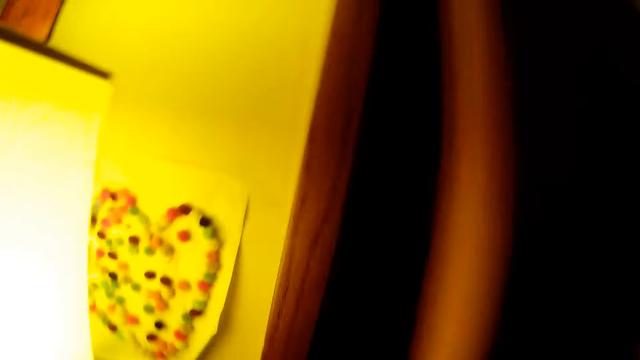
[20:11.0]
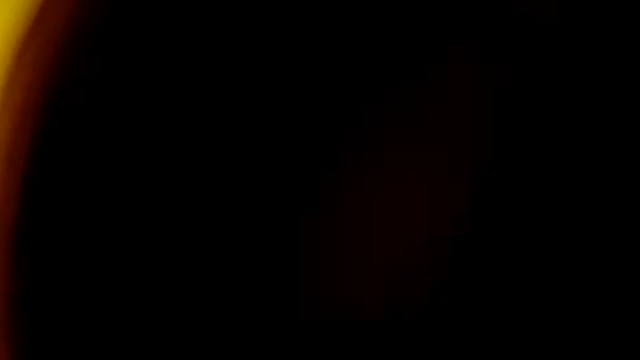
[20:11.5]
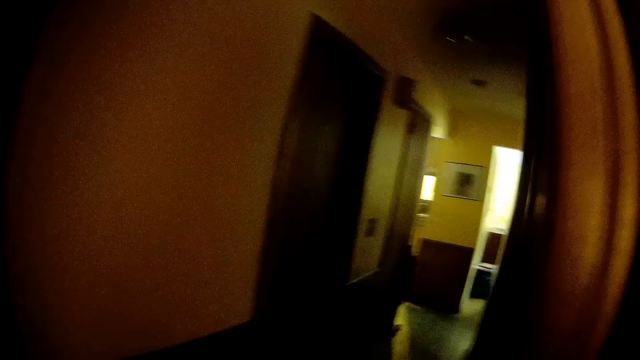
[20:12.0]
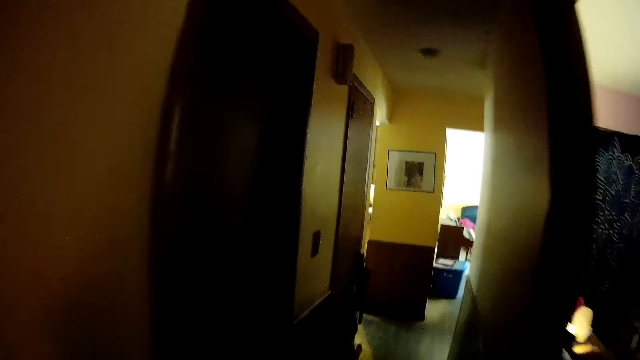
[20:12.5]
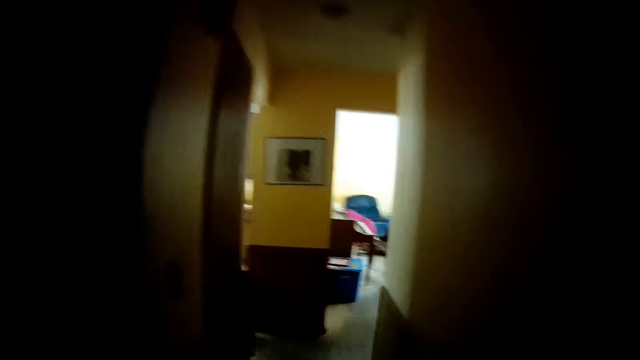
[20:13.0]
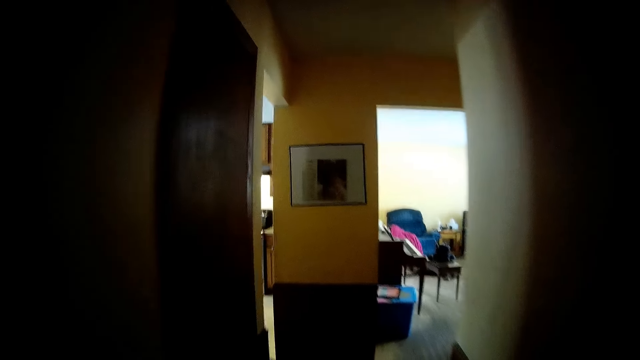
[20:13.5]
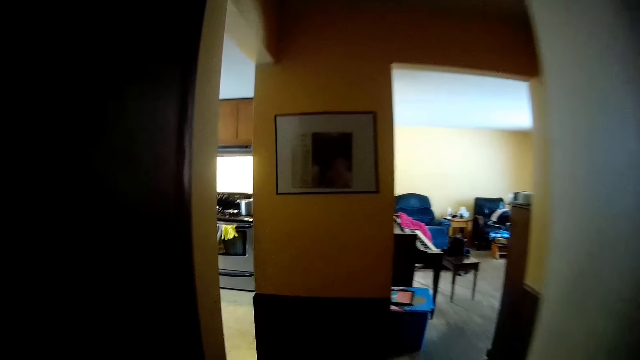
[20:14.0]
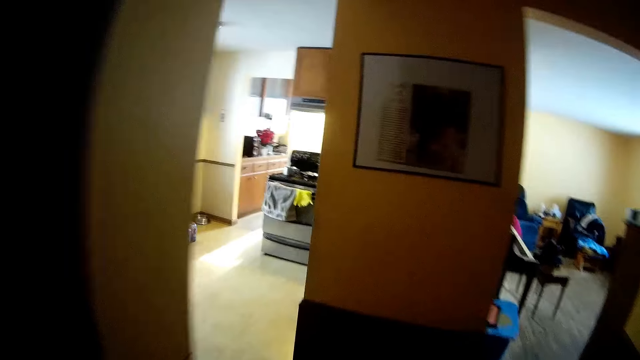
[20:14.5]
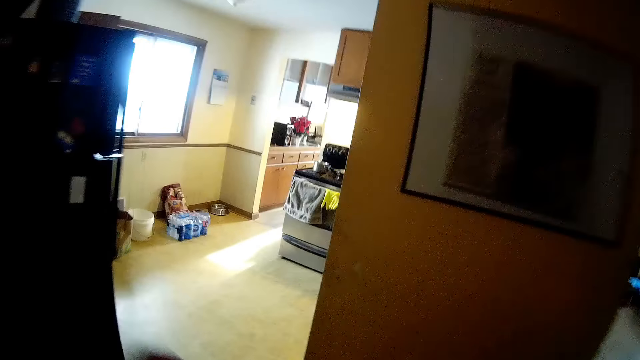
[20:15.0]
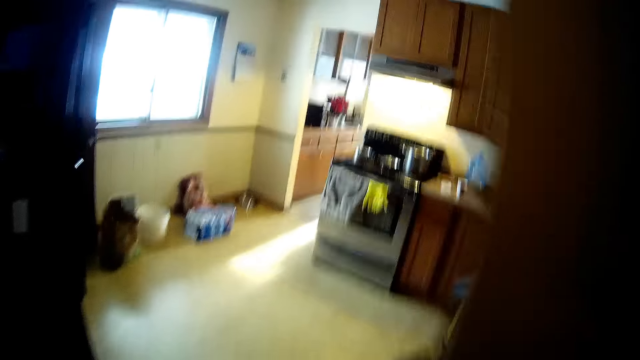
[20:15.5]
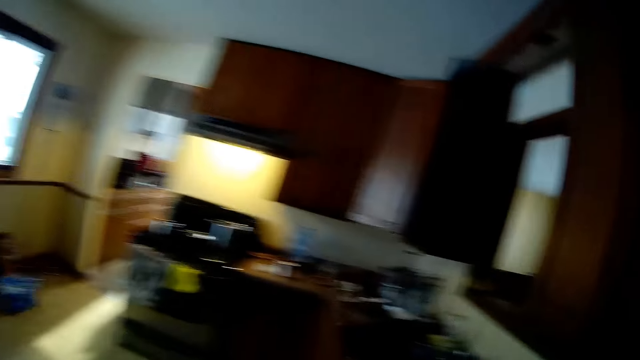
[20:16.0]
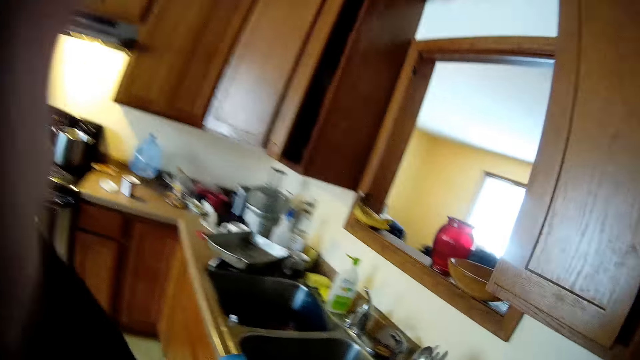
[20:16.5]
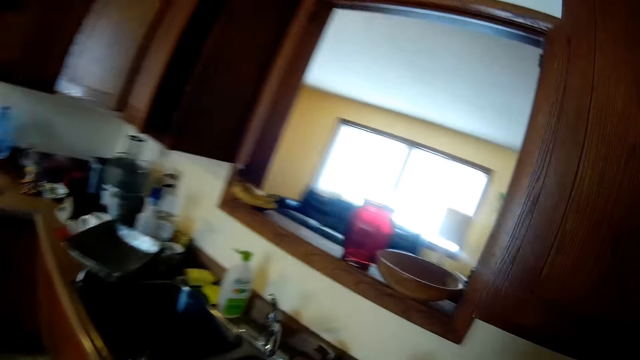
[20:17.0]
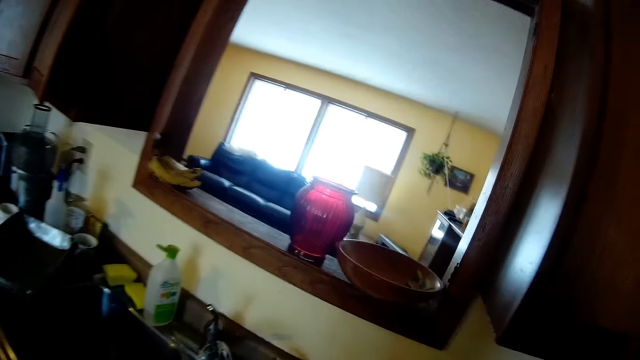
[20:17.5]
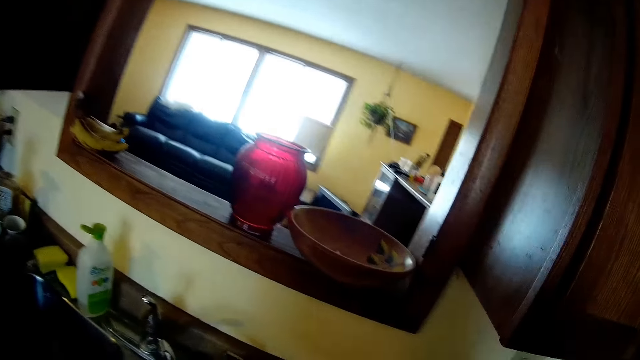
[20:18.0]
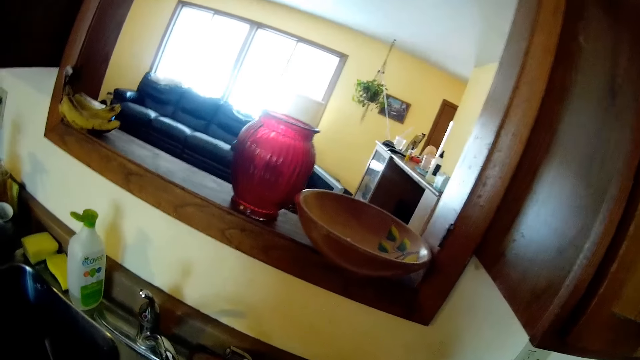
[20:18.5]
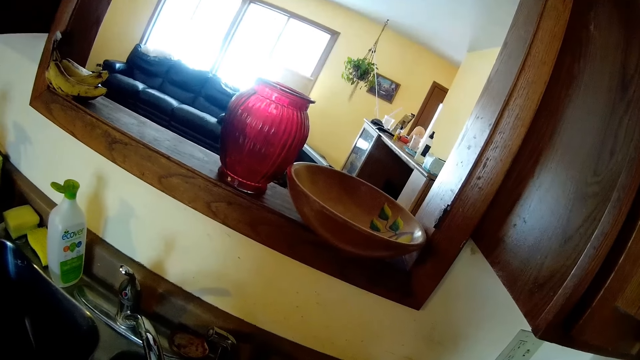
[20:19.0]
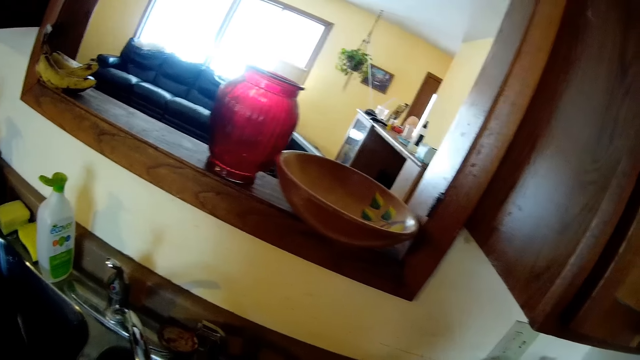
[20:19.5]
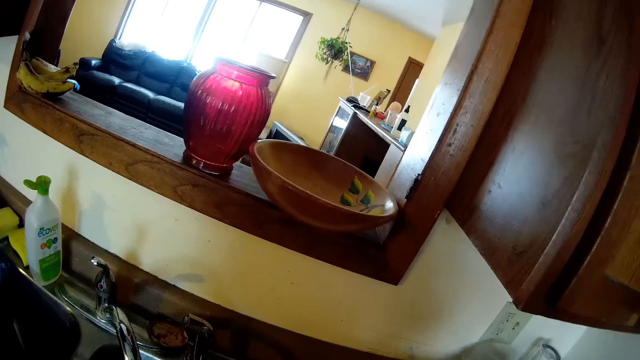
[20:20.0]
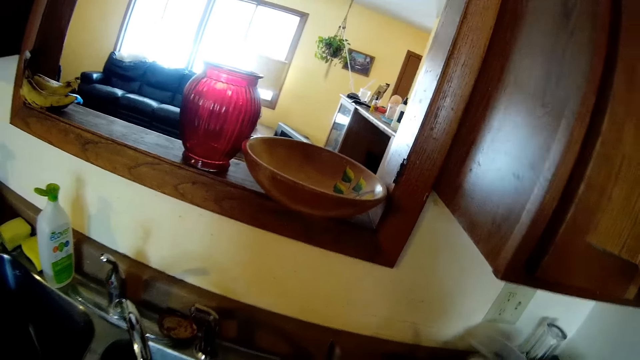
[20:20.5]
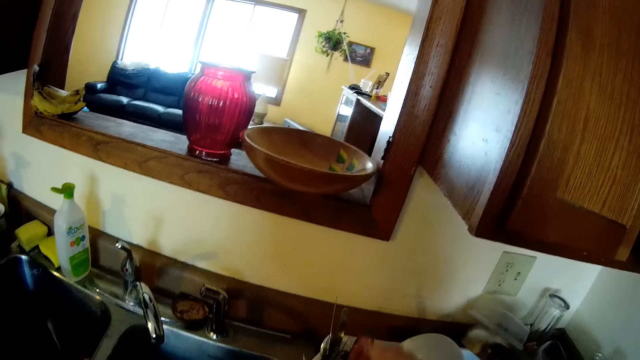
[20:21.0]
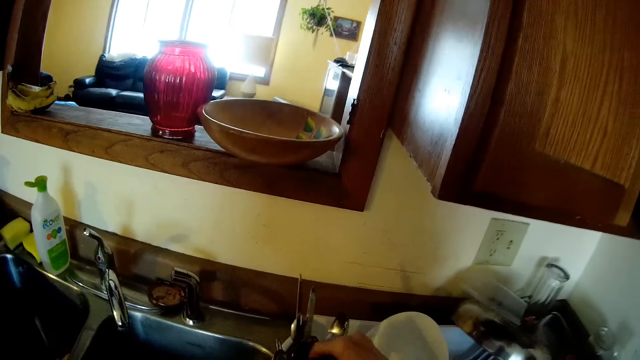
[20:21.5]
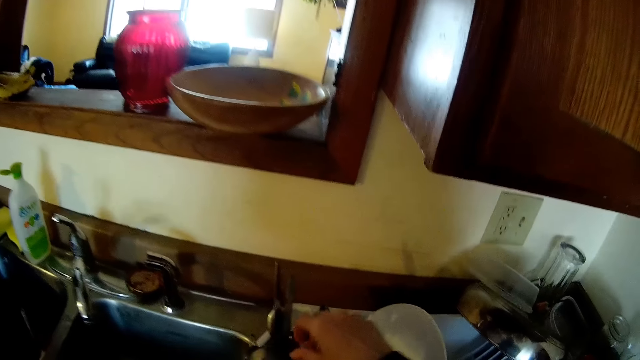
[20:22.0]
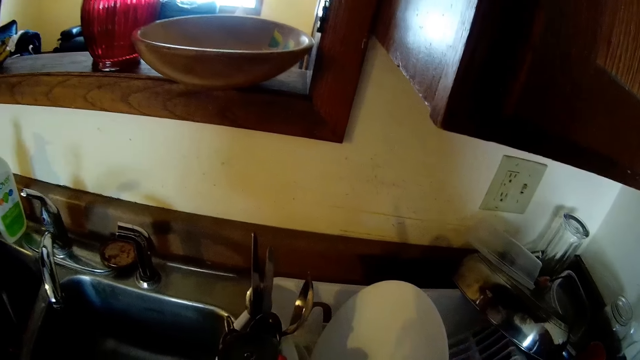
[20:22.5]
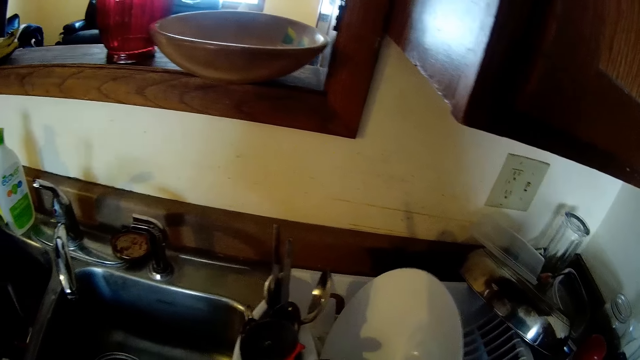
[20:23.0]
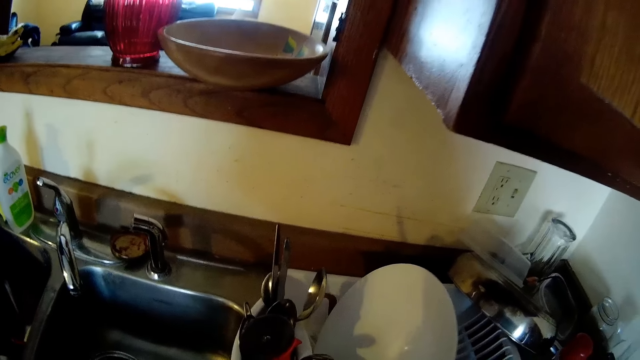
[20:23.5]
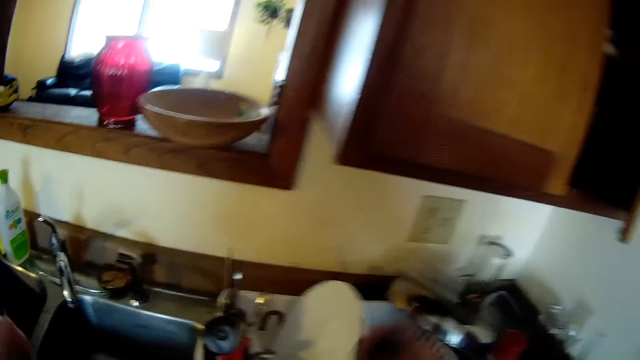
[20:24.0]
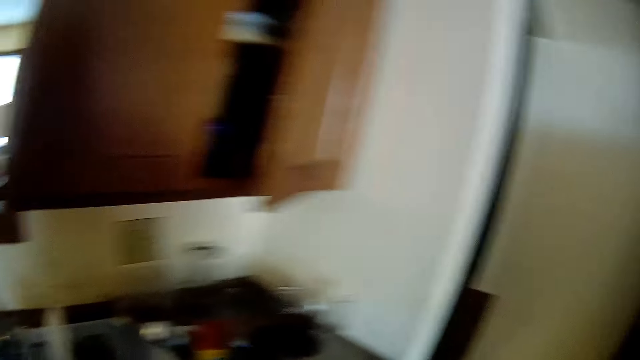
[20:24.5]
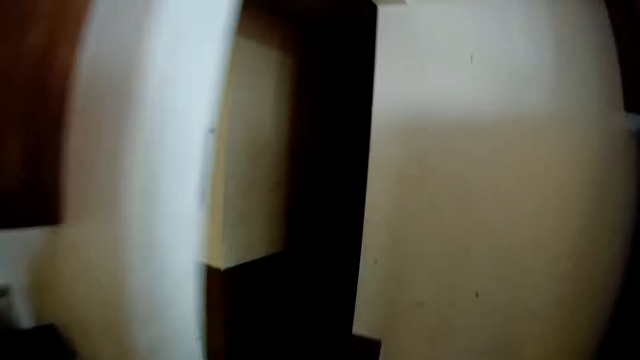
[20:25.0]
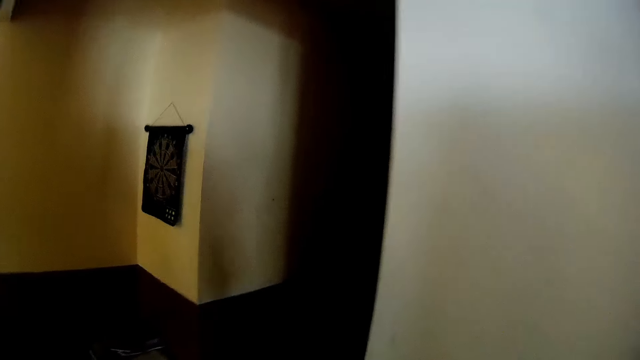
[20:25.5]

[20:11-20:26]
The camera wearer opens the door with her right hand. She walks around. She walks into a kitchen. She adjusts the camera on her head with her left hand. She picks up a spoon with her right hand from a container.

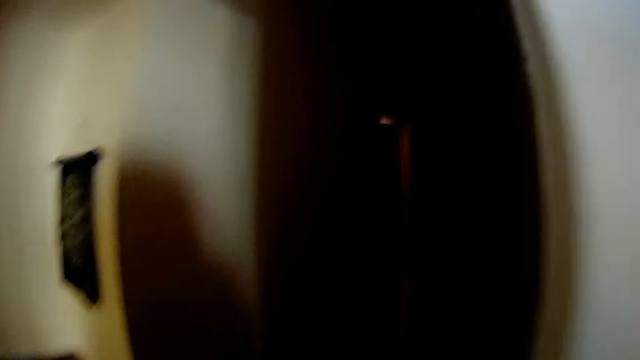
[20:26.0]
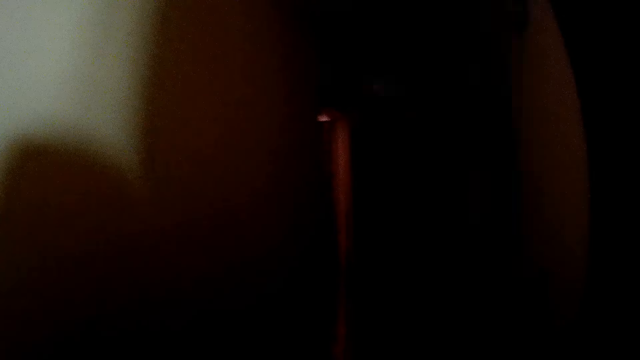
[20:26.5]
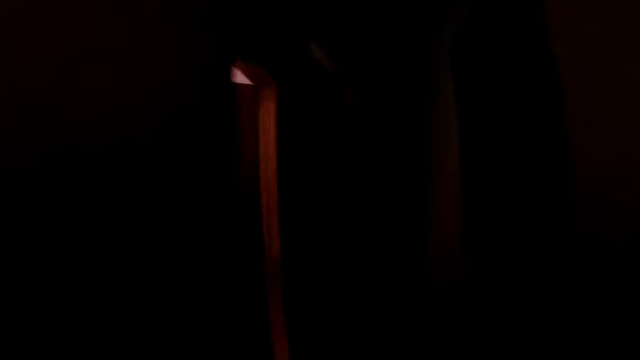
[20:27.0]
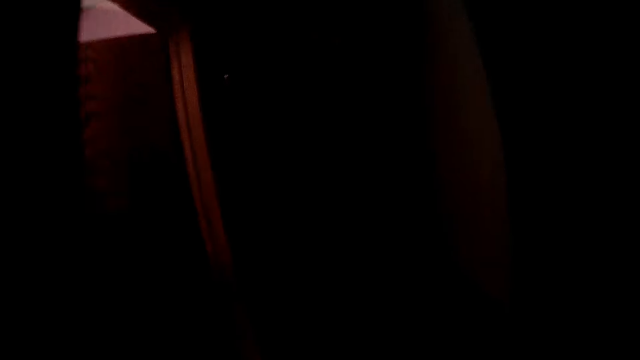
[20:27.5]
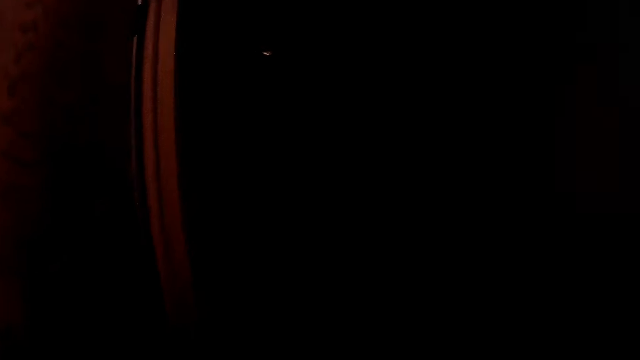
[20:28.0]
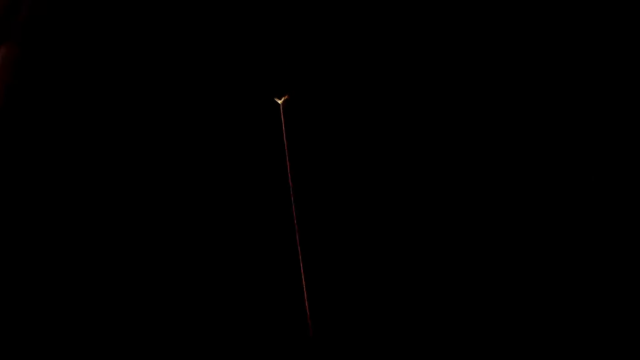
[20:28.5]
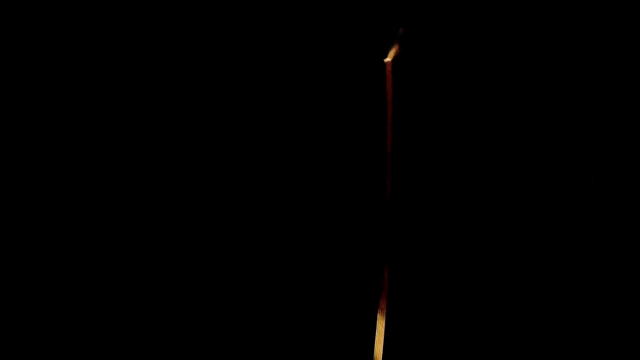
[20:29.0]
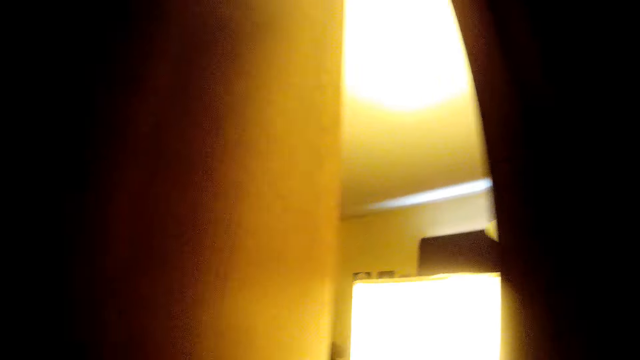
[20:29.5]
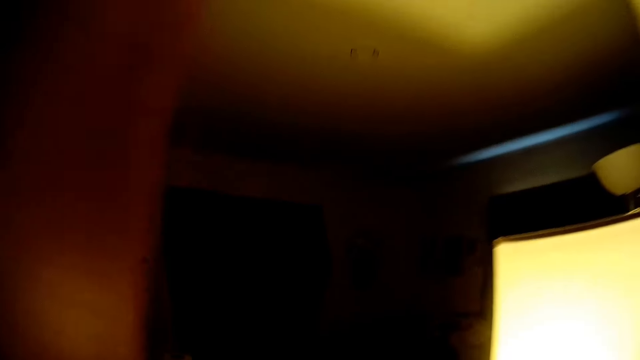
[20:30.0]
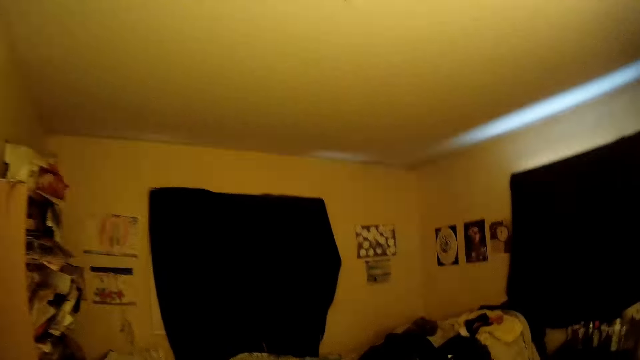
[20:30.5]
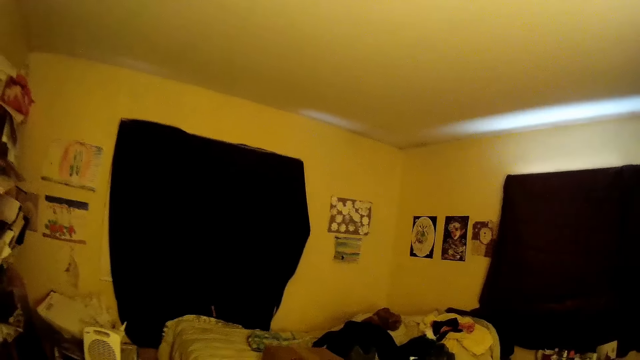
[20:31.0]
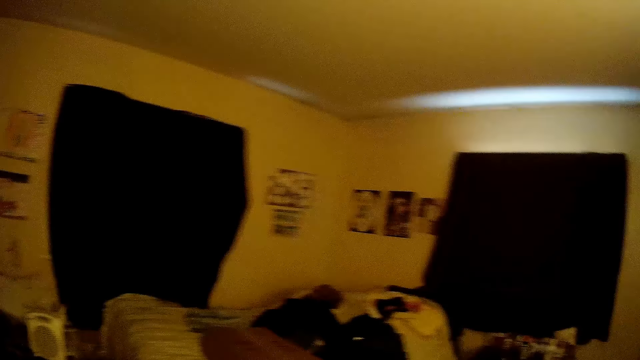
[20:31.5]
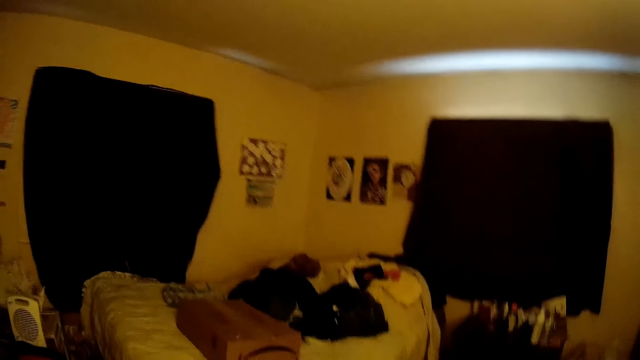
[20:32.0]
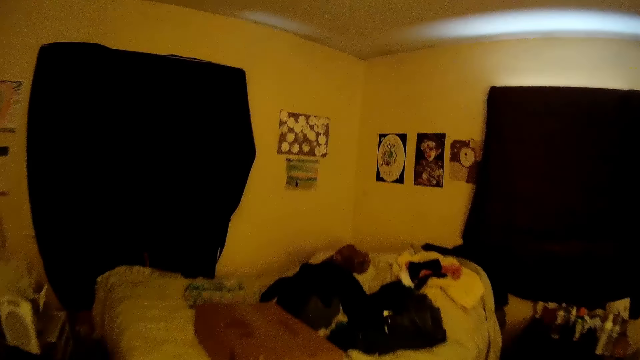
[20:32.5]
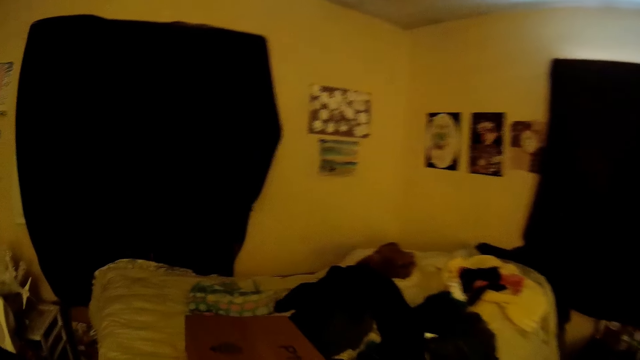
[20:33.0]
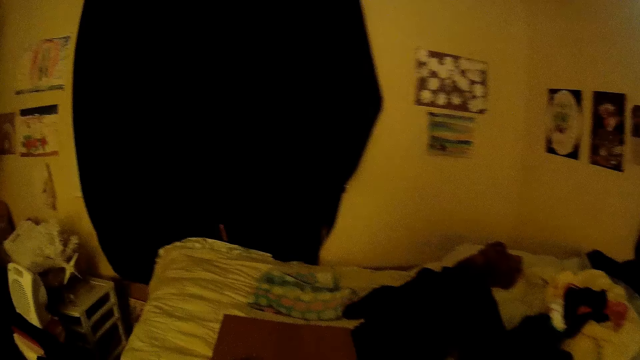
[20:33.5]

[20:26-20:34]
The camera wearer opens the door with her right hand. She walks around.
